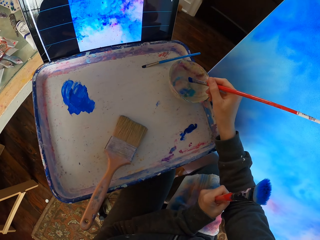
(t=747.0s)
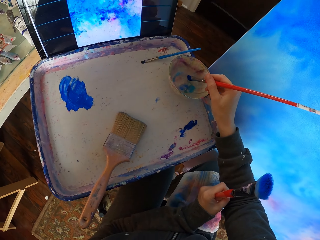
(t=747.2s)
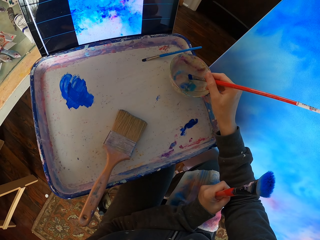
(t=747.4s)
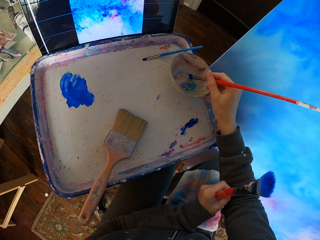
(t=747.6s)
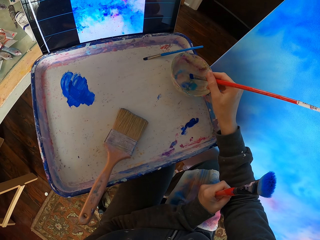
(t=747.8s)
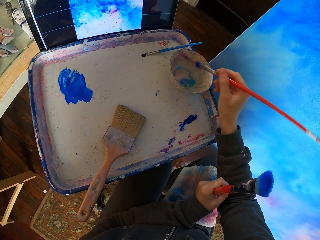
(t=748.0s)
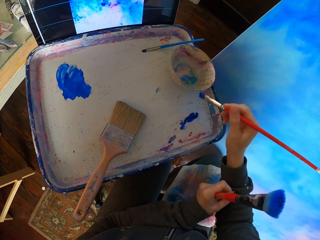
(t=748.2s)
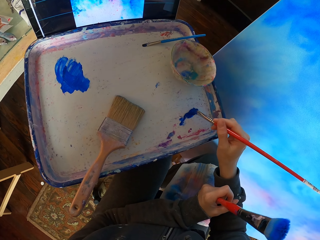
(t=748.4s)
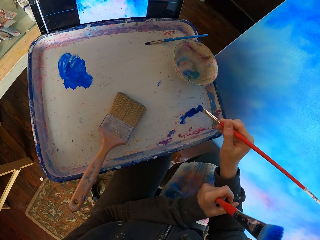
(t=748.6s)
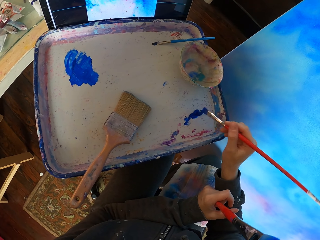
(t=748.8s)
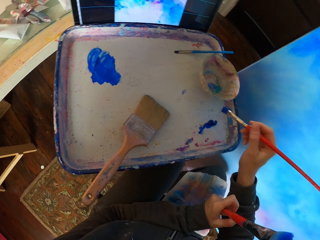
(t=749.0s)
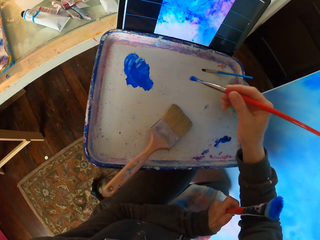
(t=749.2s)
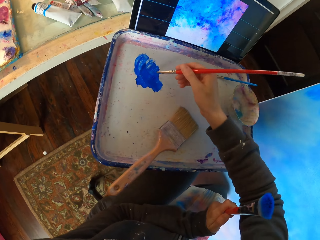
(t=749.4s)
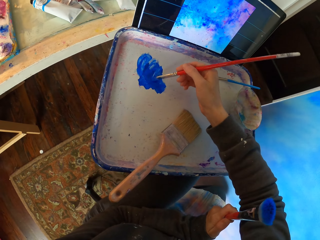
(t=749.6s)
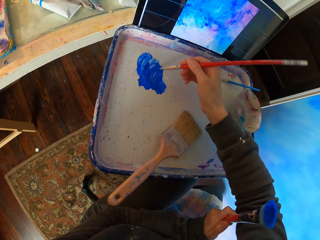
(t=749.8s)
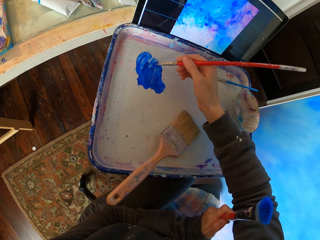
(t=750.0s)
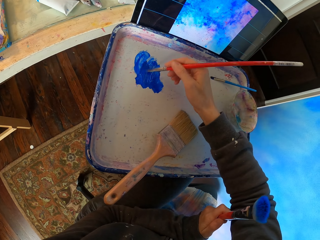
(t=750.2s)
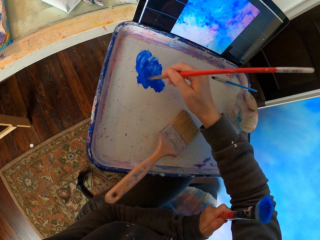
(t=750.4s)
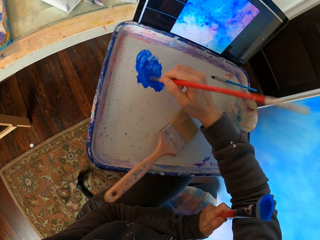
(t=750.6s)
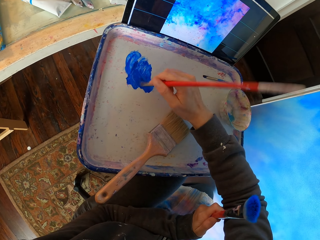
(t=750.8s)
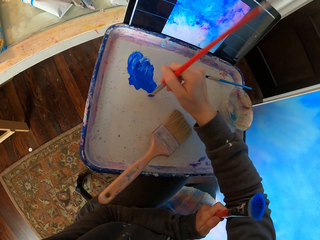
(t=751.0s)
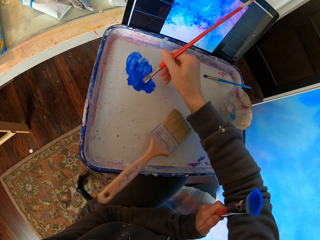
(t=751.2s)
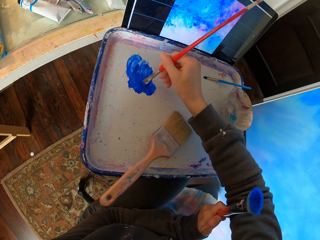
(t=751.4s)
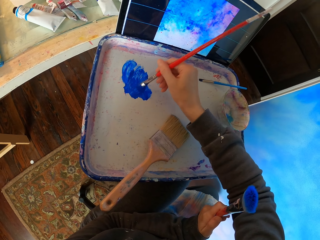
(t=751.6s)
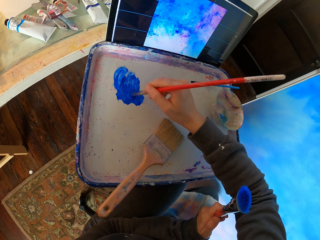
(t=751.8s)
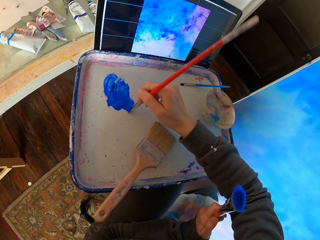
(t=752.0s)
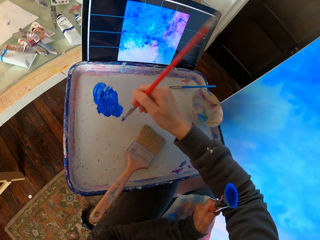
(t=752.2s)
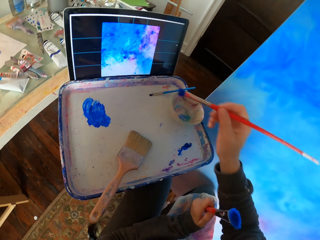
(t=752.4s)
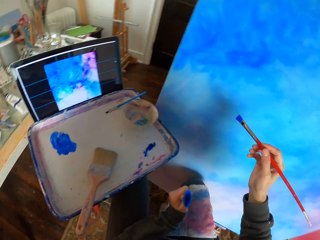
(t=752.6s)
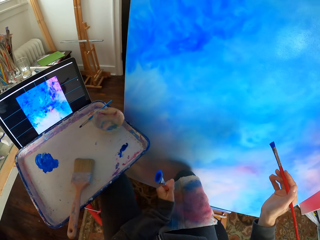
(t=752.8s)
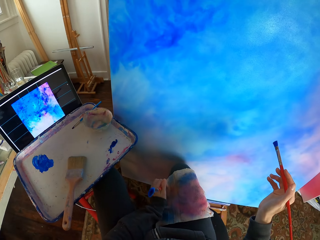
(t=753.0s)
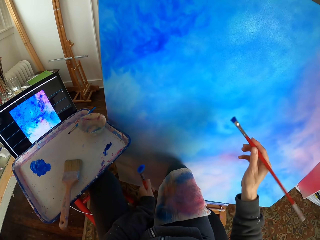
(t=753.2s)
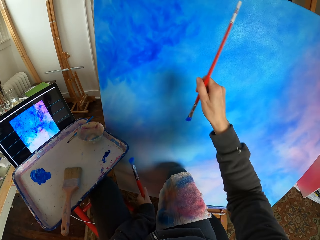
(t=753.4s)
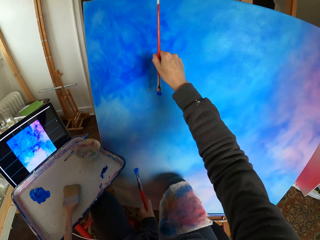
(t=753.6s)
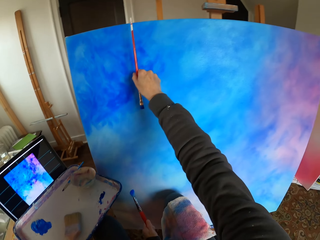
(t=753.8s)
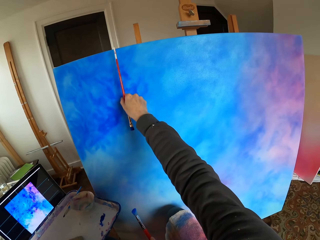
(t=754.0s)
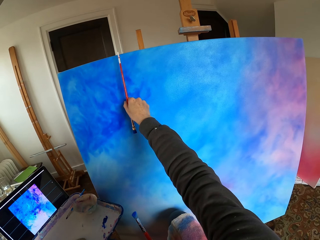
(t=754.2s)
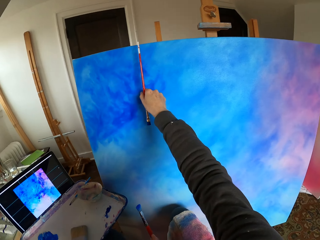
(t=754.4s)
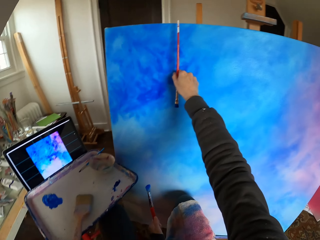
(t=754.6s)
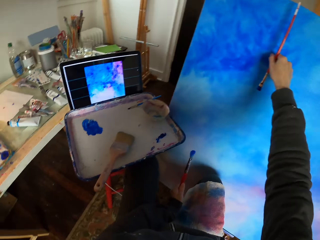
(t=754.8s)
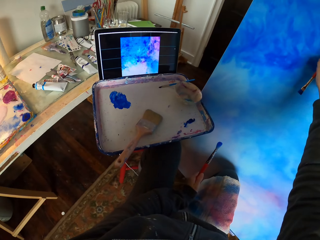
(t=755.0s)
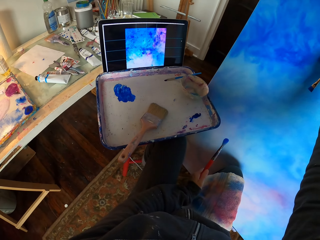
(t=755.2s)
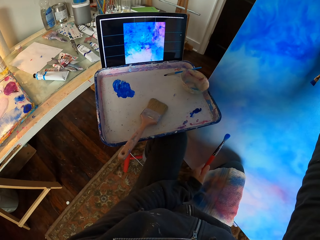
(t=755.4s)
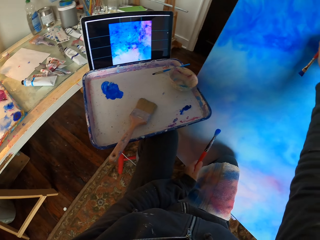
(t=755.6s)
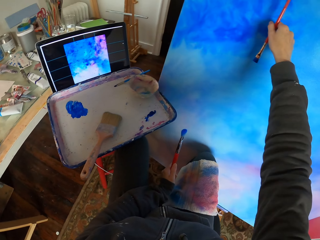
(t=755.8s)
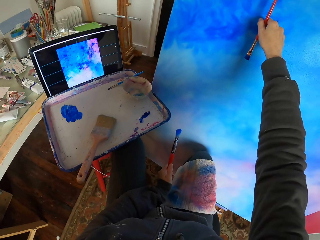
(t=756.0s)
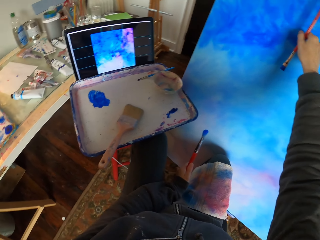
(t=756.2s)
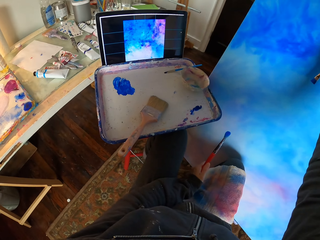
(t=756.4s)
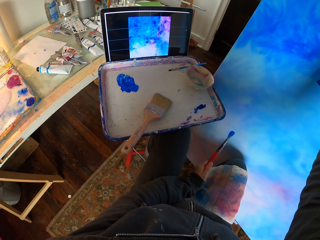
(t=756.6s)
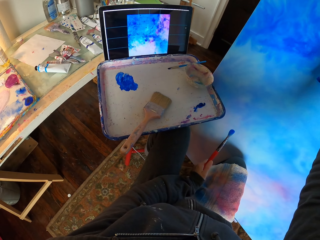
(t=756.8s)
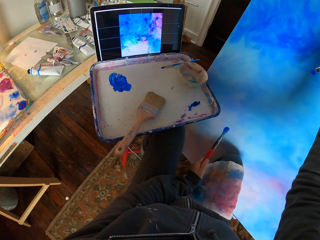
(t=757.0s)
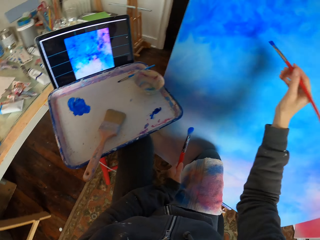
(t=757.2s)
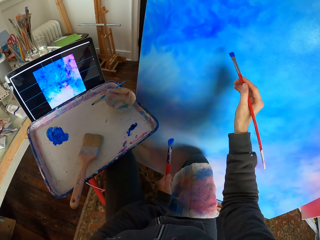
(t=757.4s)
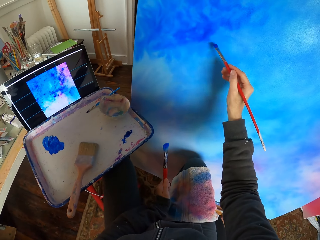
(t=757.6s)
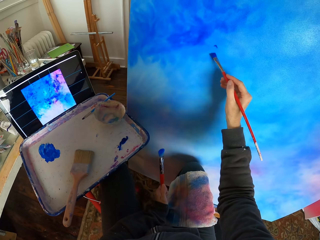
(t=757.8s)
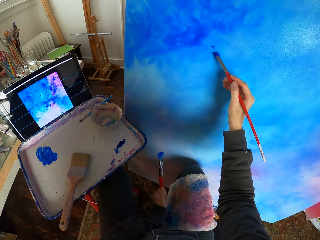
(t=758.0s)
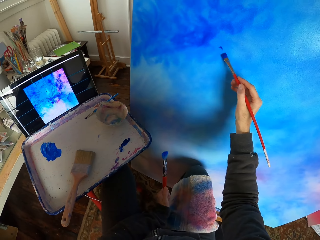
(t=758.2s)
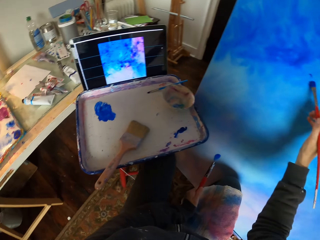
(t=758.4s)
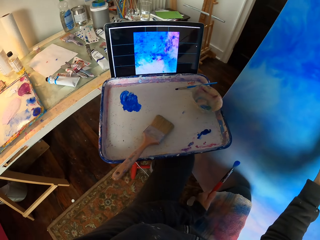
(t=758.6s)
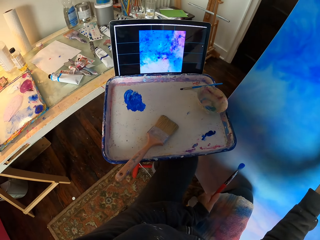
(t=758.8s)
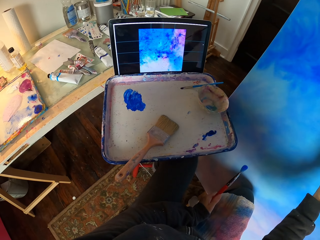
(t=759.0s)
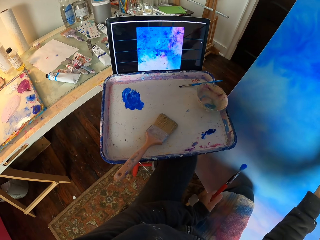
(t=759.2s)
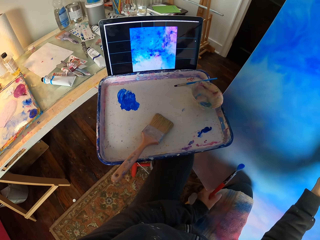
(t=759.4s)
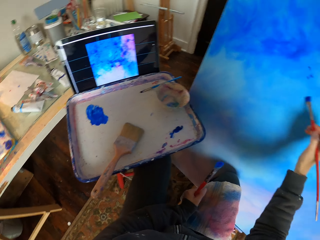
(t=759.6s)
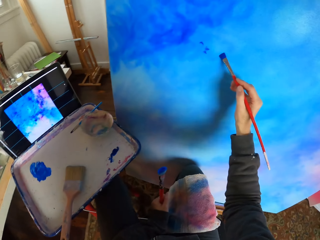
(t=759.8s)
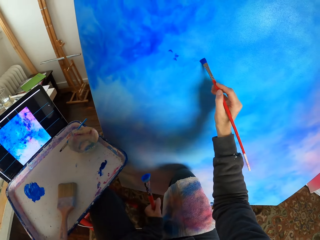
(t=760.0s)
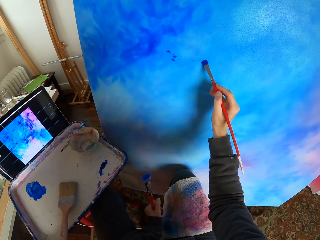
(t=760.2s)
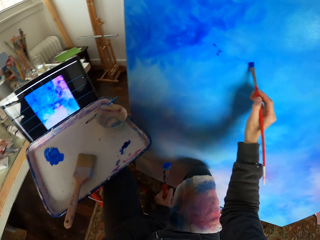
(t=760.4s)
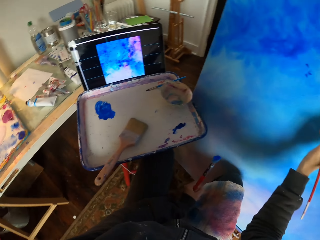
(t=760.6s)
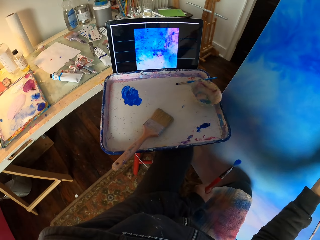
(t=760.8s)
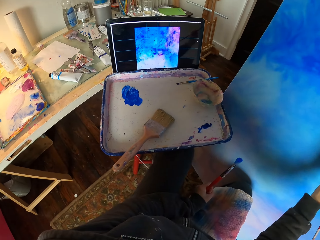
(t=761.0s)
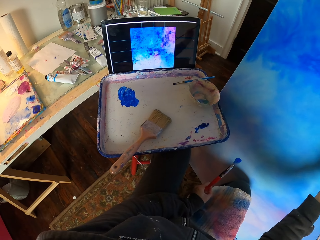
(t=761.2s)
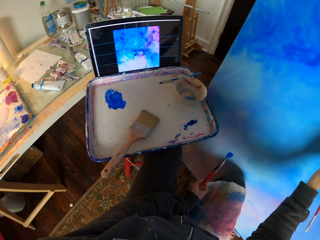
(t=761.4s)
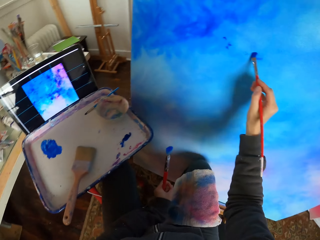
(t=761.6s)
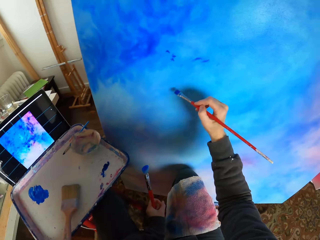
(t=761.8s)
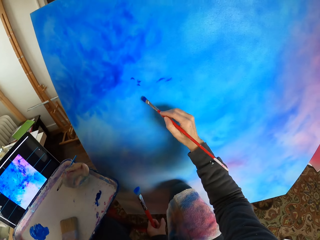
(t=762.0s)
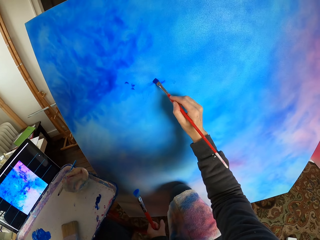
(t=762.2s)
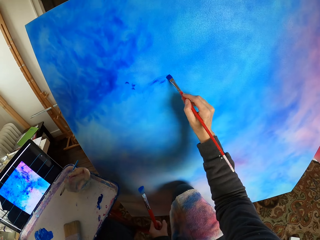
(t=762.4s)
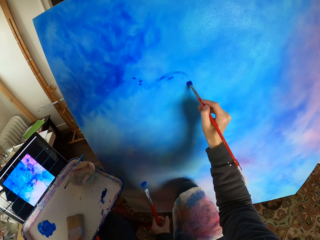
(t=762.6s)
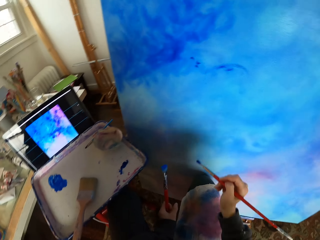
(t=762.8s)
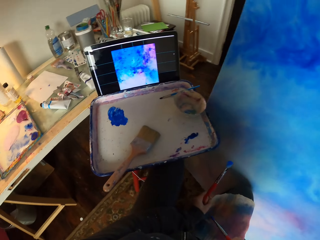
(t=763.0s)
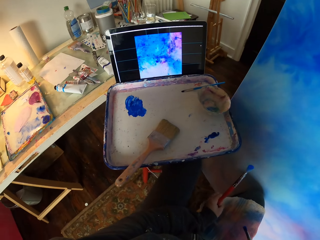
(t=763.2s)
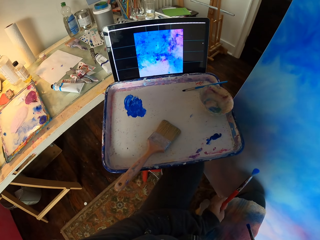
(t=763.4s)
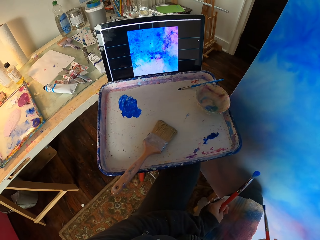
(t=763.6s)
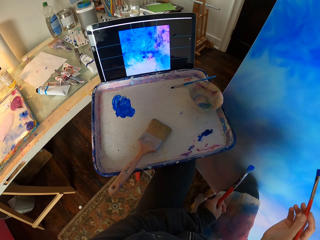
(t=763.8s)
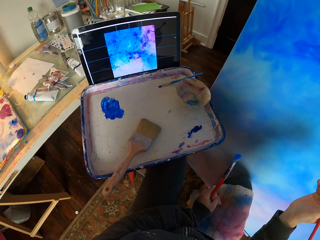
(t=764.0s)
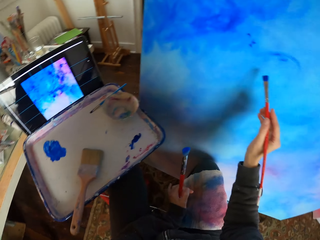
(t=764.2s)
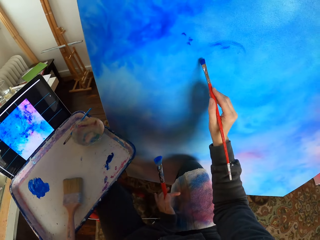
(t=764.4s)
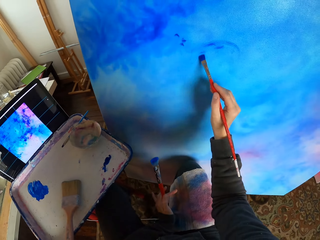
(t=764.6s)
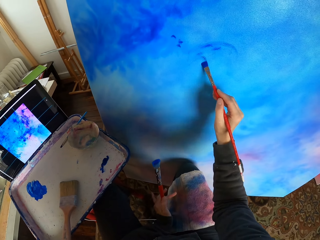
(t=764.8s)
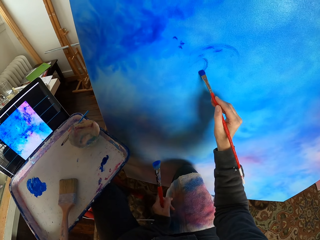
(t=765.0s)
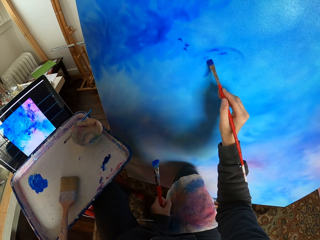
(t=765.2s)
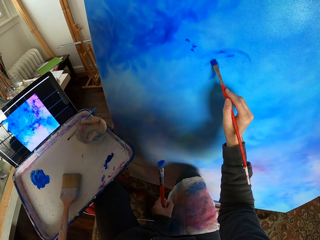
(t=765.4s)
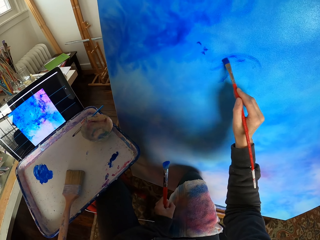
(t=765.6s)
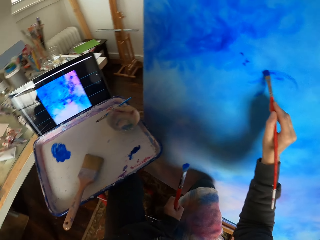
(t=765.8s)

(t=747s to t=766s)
The camera wearer applies paint on the brush. They put another brush in the paint paste. They measure the art portrait with the paint brush. They look at the screen. They paint the art with the brush. They look at the screen. They paint the art with the brush.

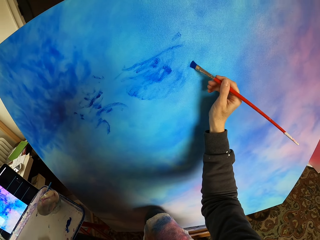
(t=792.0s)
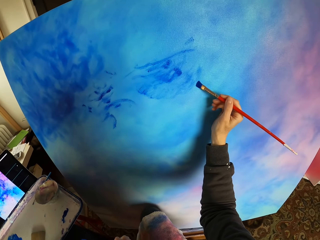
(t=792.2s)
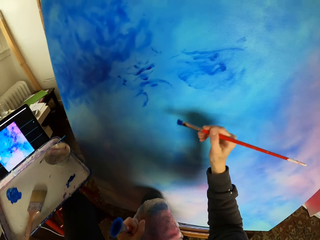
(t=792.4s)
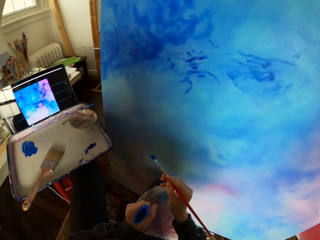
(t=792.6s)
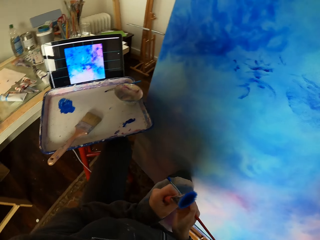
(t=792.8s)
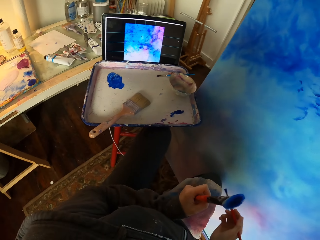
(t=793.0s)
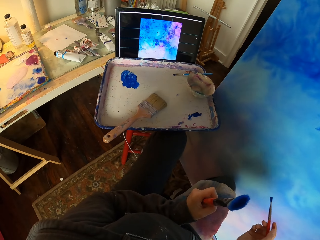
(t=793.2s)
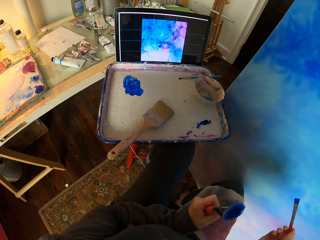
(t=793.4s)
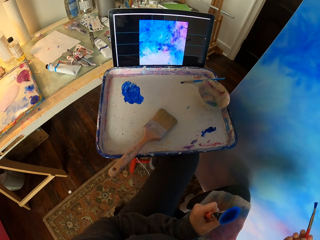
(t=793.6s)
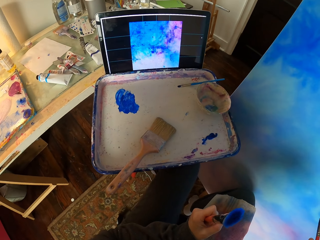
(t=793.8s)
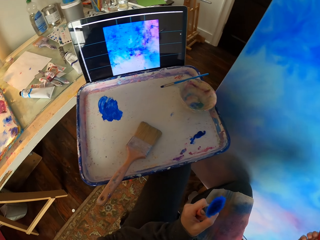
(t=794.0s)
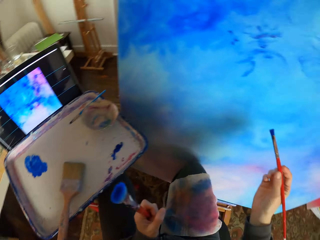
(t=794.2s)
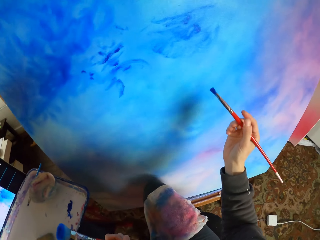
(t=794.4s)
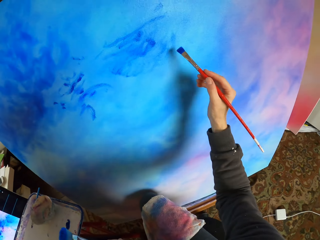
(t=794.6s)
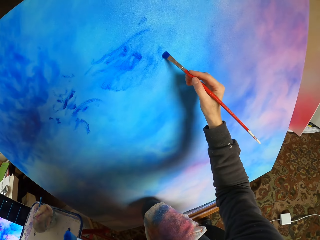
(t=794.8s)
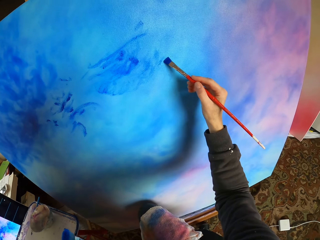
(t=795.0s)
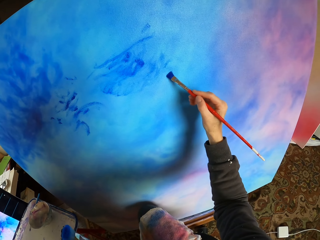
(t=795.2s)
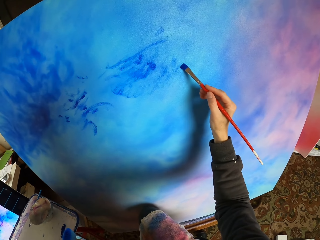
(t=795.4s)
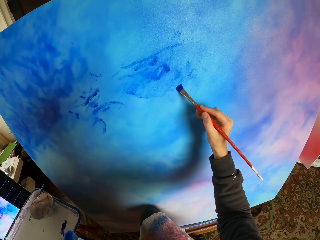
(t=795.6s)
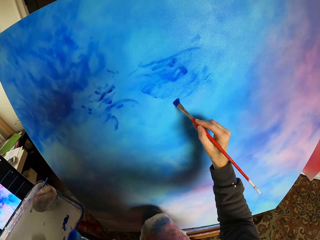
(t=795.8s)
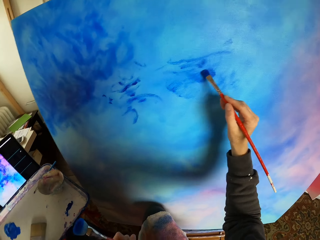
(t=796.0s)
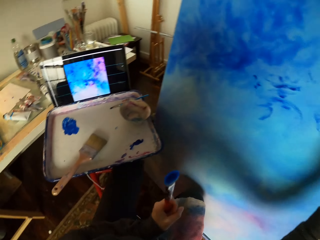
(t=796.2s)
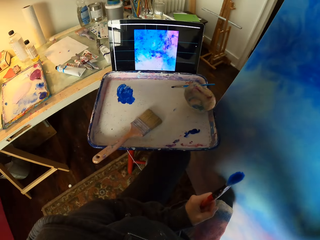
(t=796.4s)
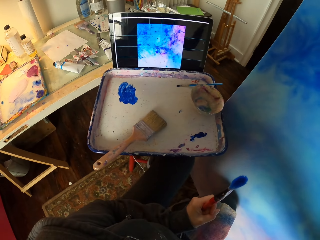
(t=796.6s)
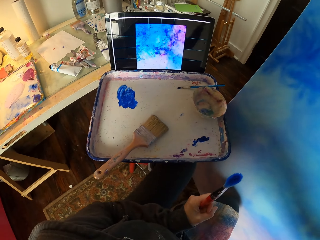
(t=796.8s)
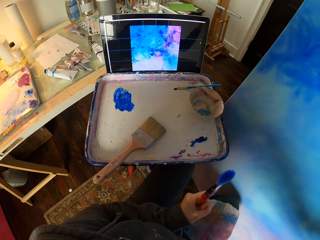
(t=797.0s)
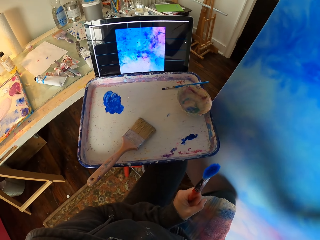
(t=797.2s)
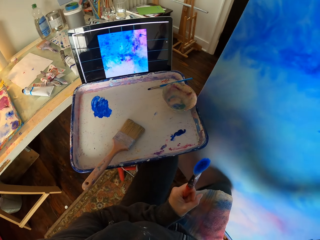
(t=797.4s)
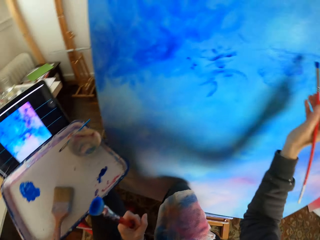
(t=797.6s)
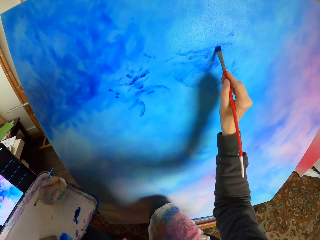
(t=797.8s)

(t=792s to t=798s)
The camera wearer looks at the screen. They paint the art with the brush.
